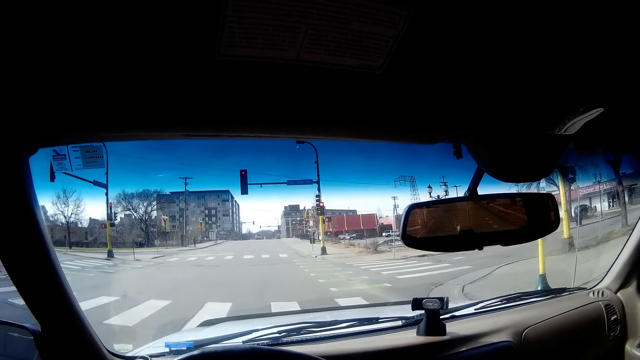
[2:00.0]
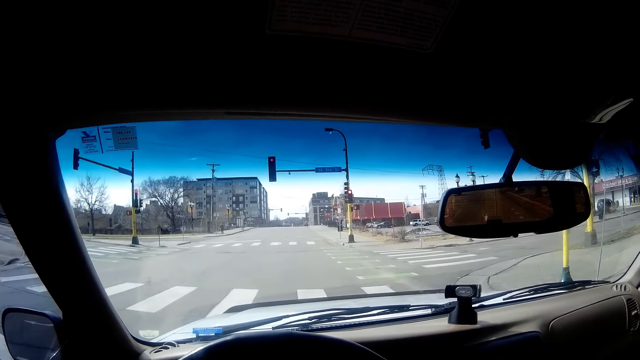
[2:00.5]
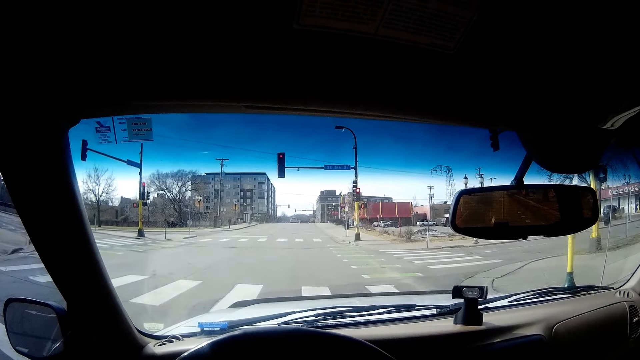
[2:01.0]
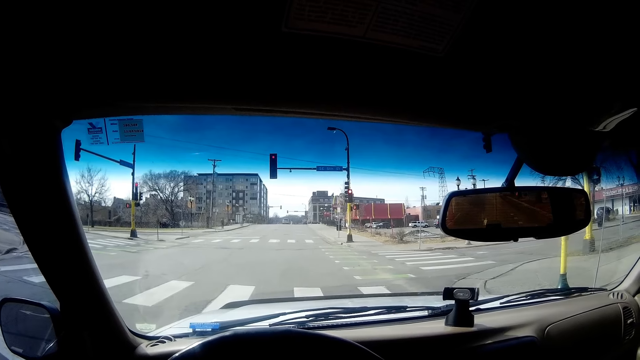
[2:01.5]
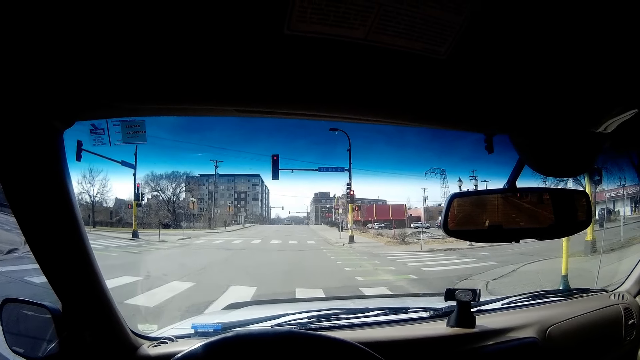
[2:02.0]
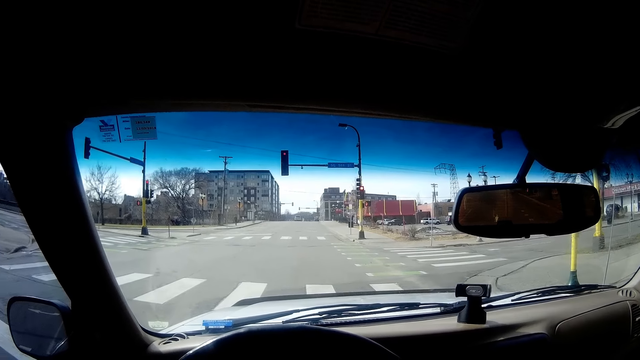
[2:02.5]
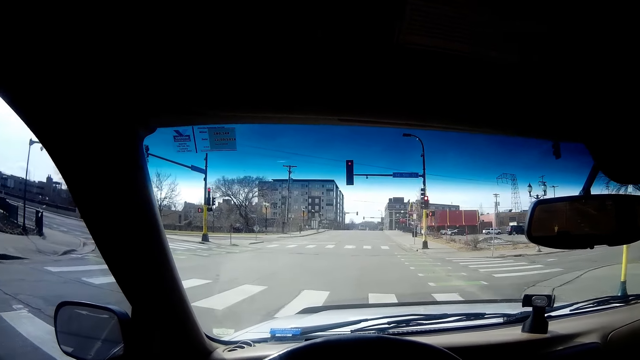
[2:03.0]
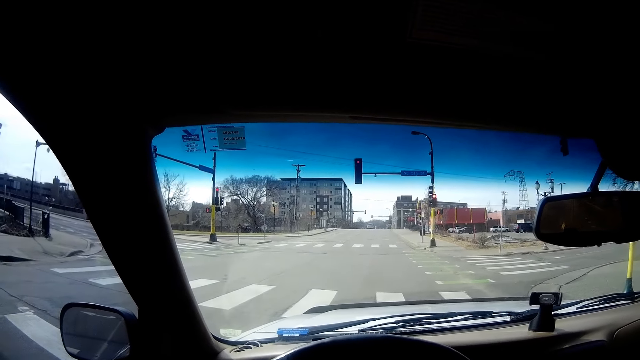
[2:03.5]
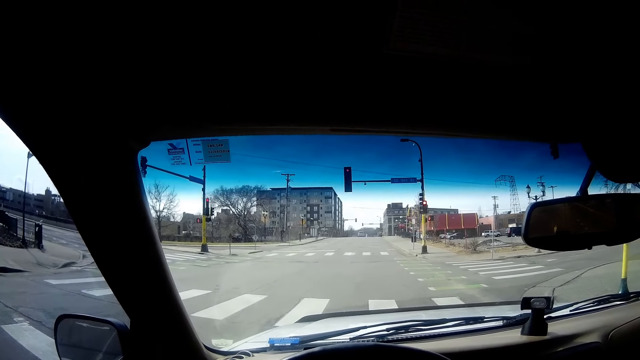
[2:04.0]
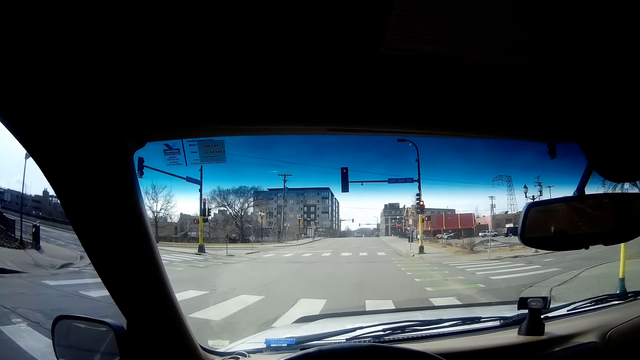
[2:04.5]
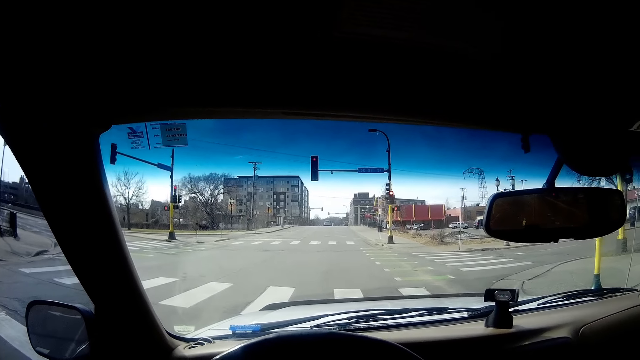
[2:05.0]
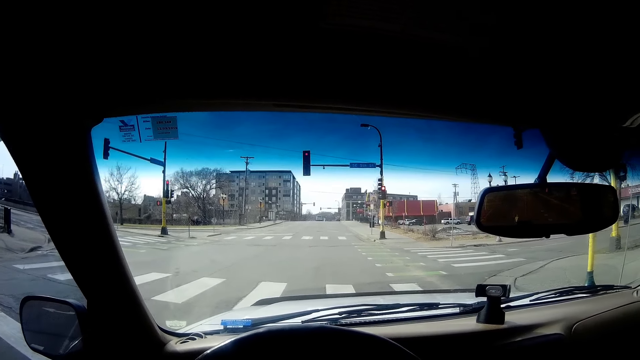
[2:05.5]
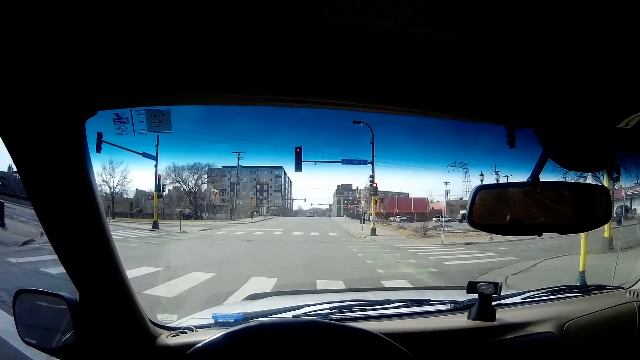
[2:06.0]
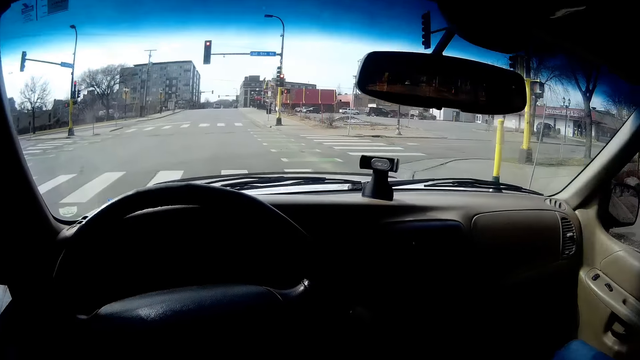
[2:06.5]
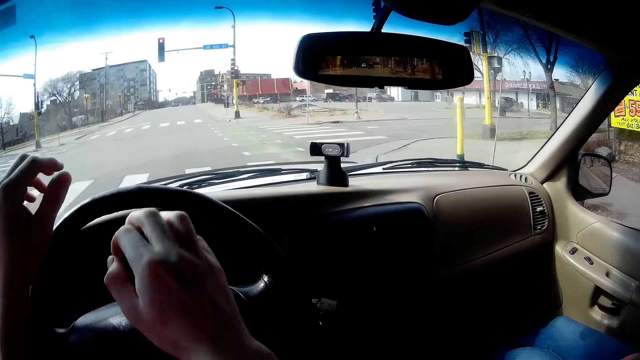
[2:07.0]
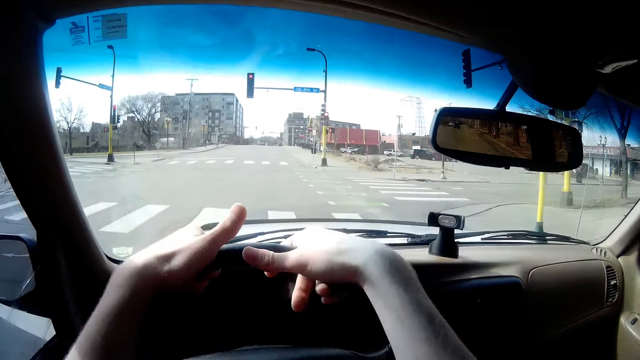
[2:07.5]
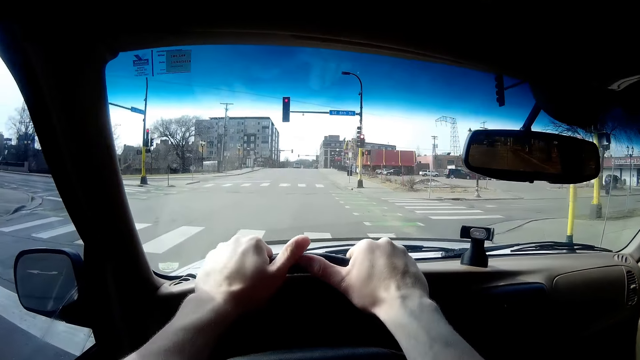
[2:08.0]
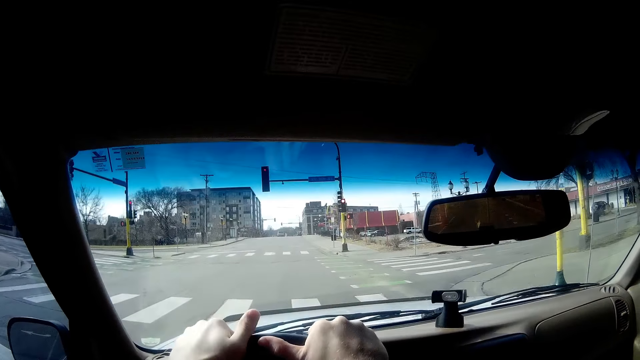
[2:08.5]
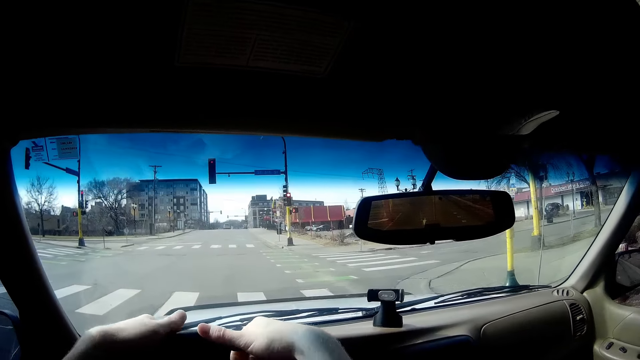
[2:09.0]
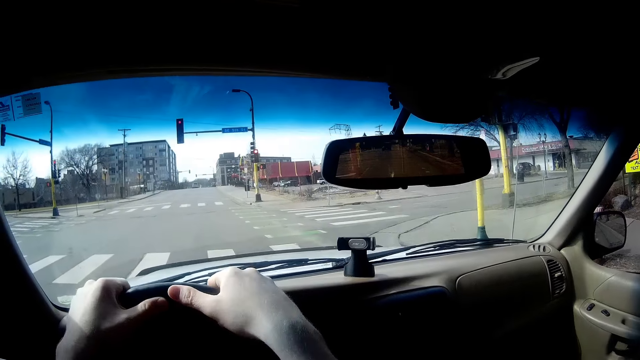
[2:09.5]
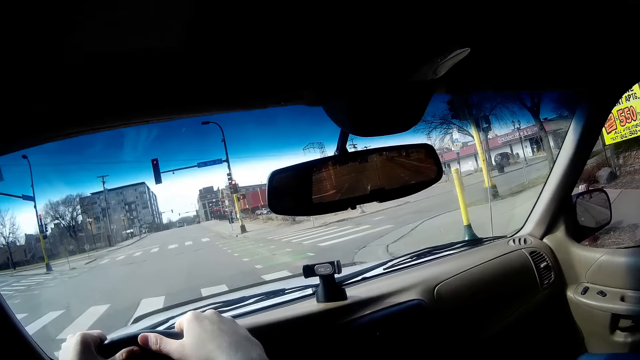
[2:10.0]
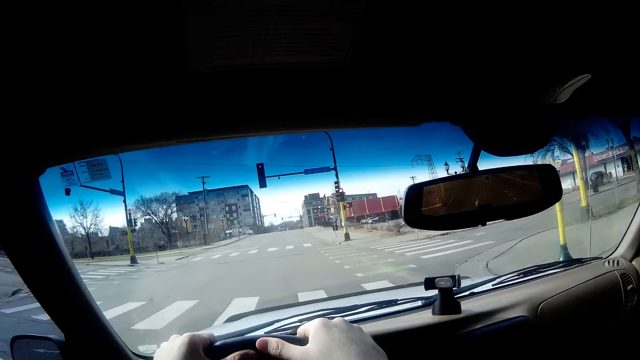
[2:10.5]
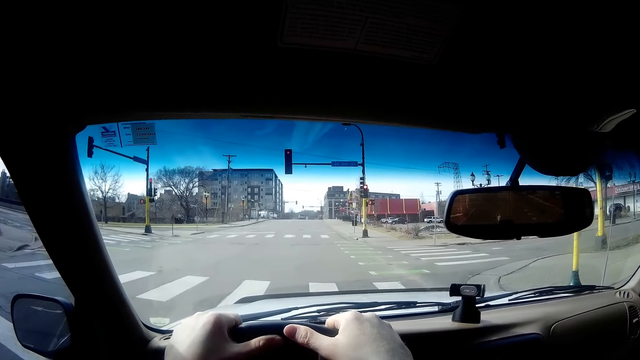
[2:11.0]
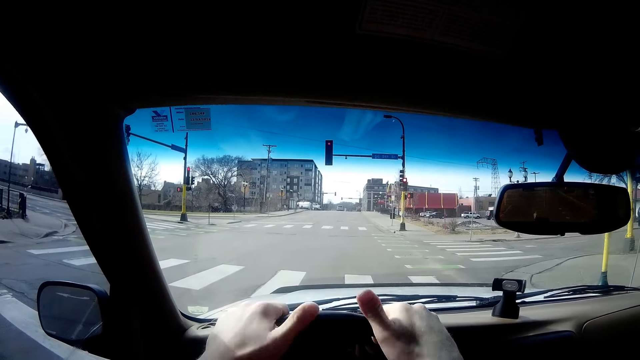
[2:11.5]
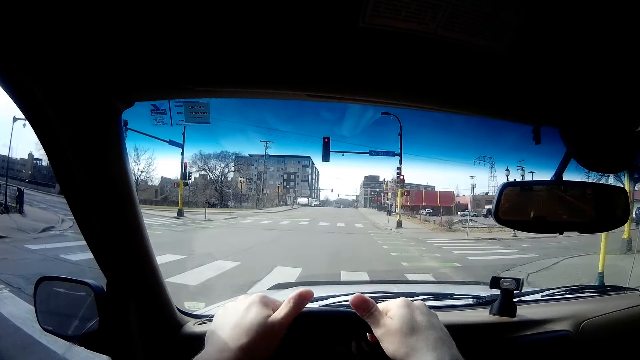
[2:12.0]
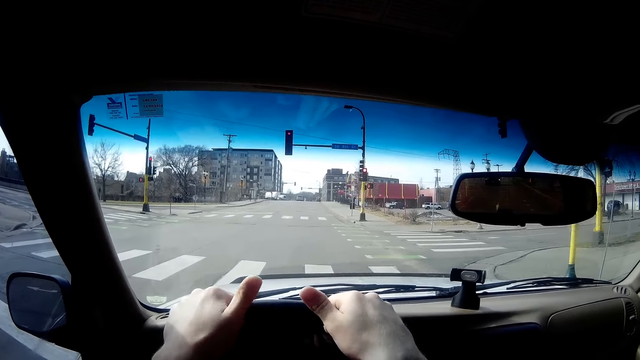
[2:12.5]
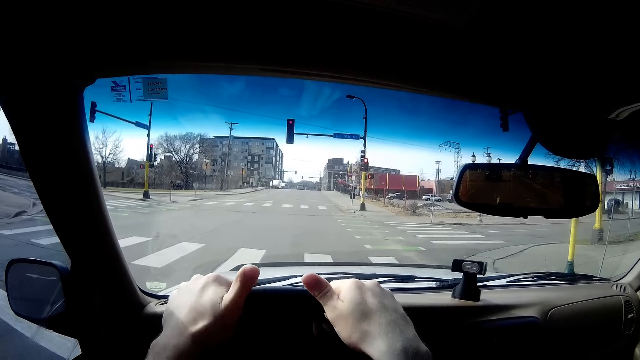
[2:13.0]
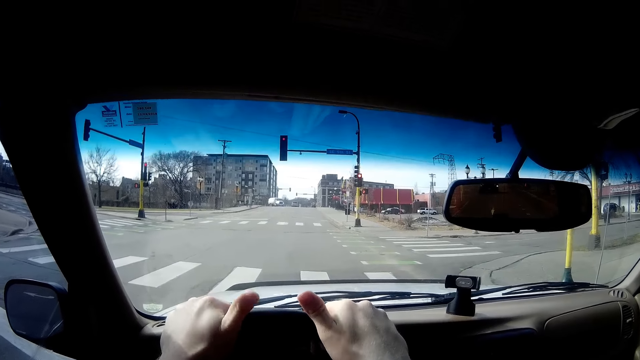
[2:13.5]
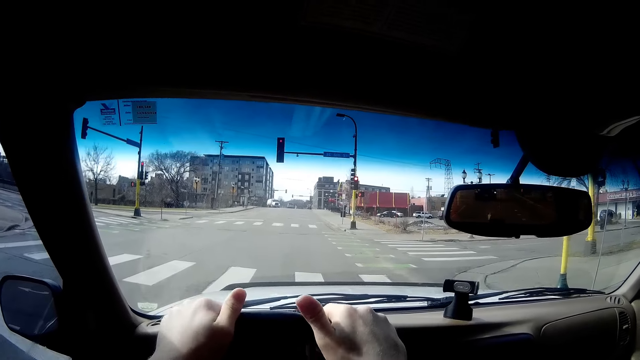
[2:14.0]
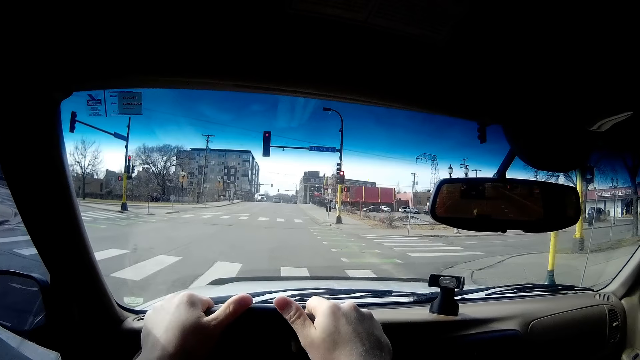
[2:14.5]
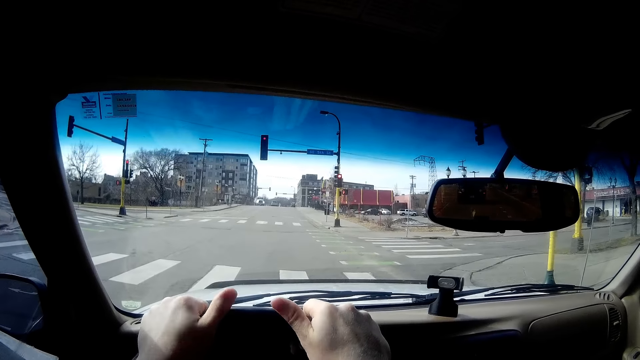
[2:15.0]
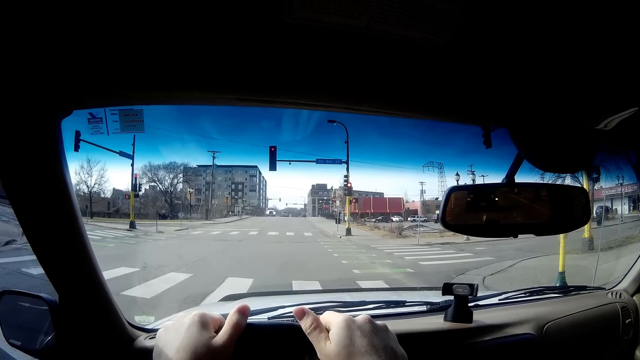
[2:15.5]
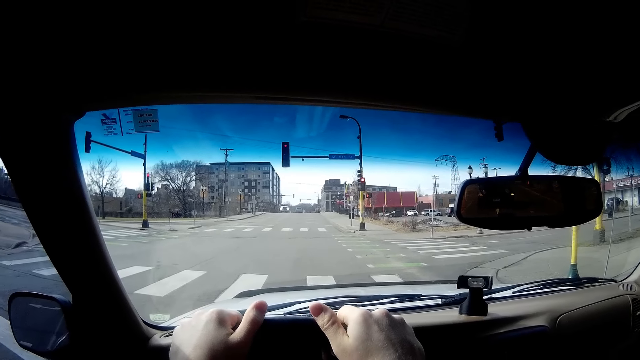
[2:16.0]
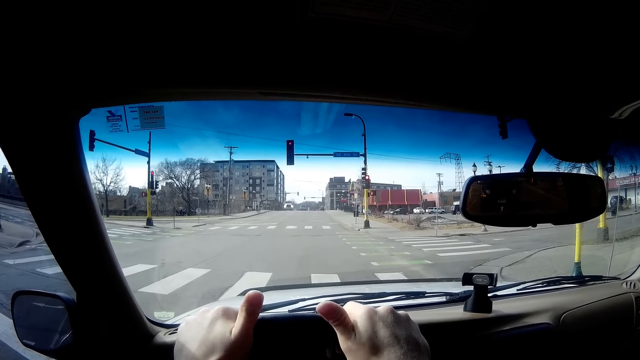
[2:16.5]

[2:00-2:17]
The camera wearer places both his hands on the steering. He holds the steering wheel. He drums on the steering with both his thumbs.

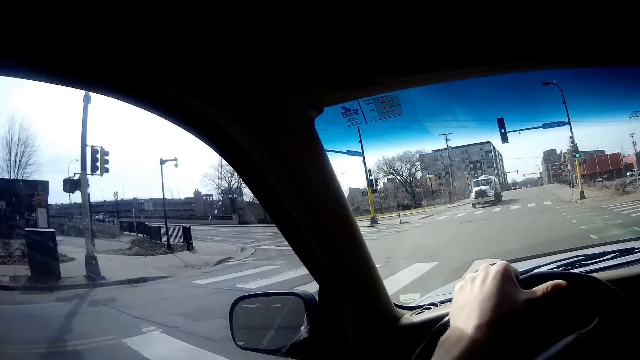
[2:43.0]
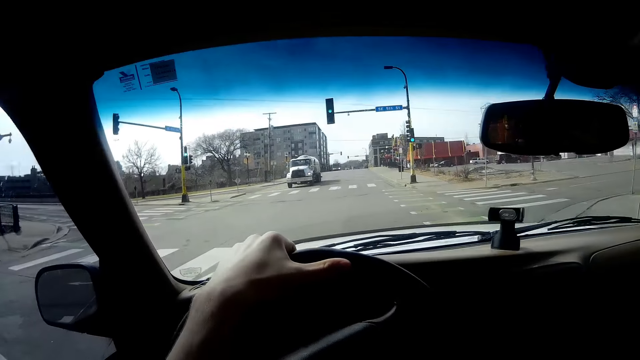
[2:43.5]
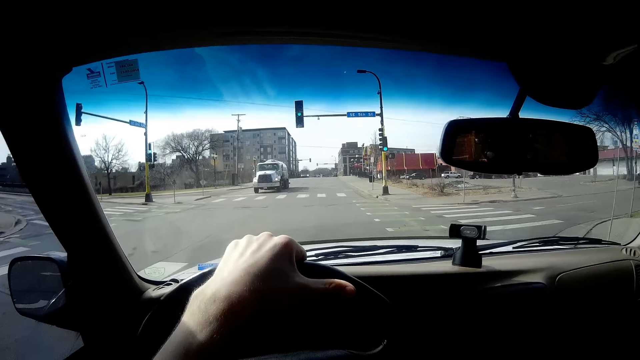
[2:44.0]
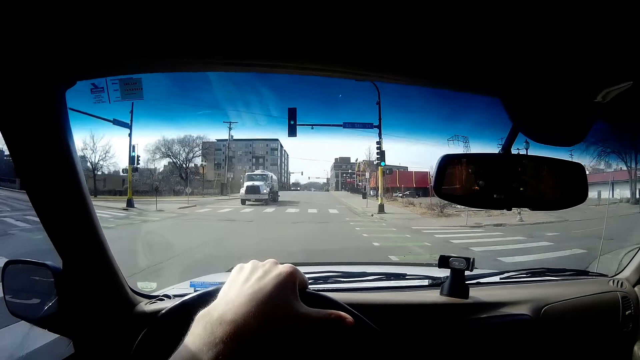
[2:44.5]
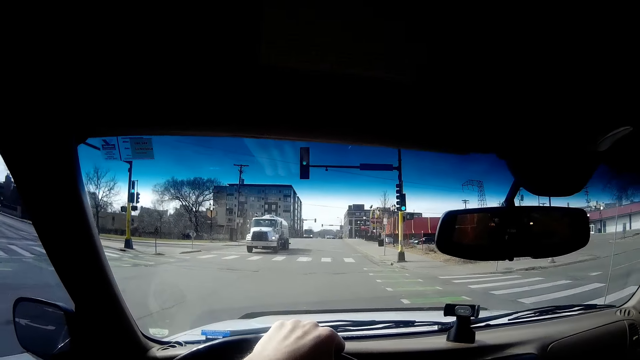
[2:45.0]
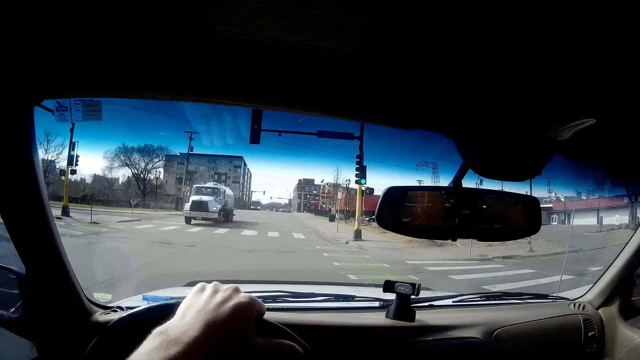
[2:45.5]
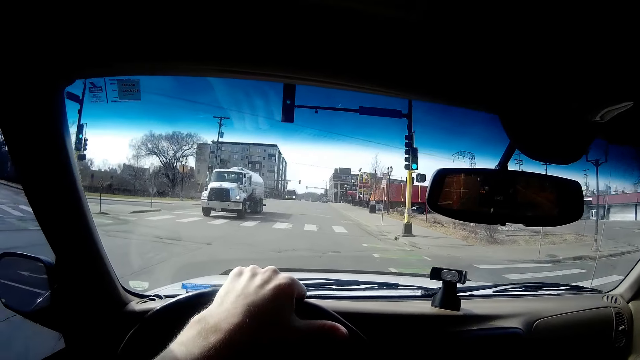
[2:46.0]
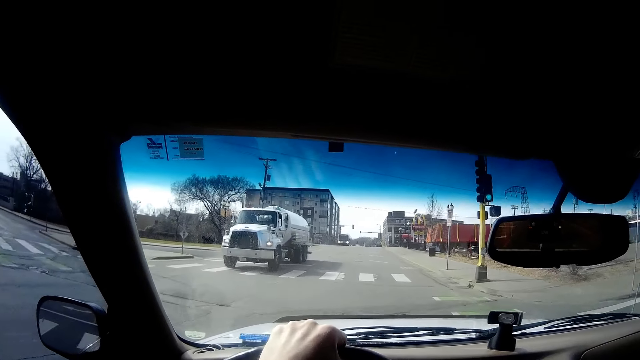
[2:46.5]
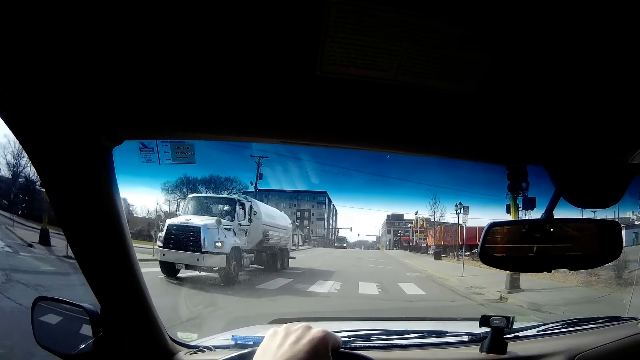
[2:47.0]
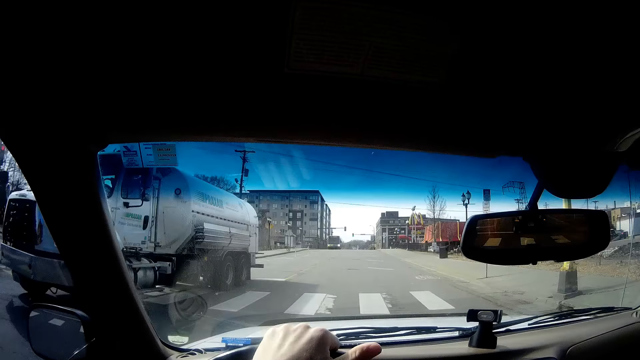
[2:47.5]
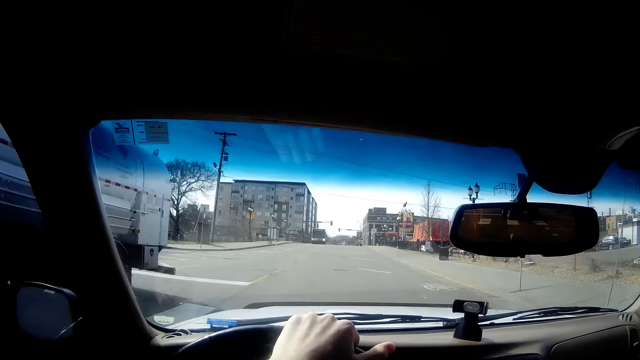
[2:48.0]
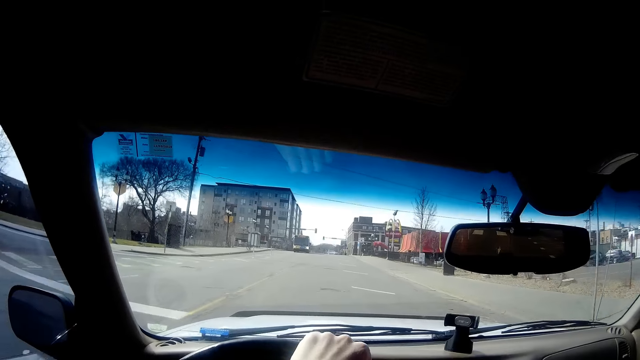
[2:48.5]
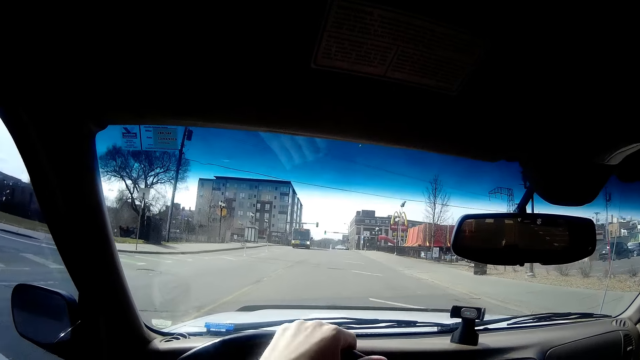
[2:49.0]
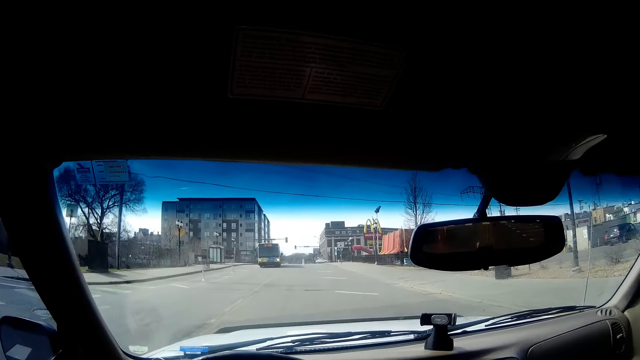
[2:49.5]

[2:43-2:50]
The camera wearer drives the car.
